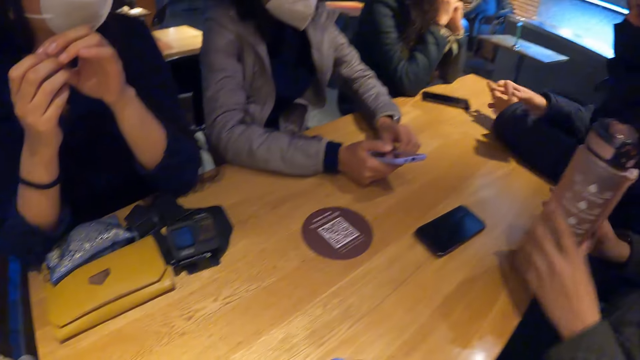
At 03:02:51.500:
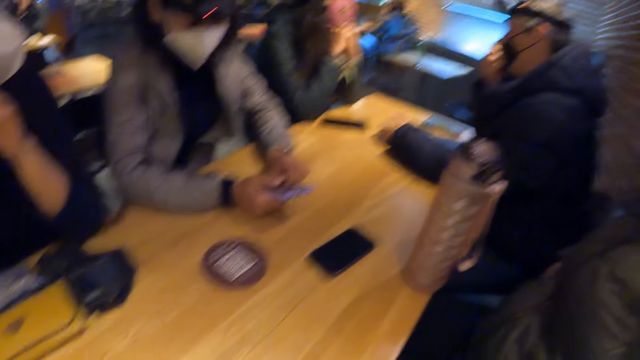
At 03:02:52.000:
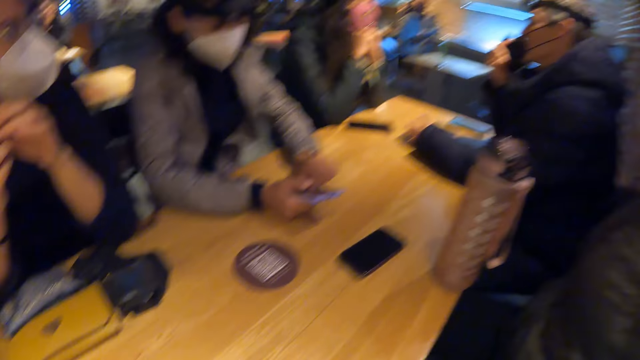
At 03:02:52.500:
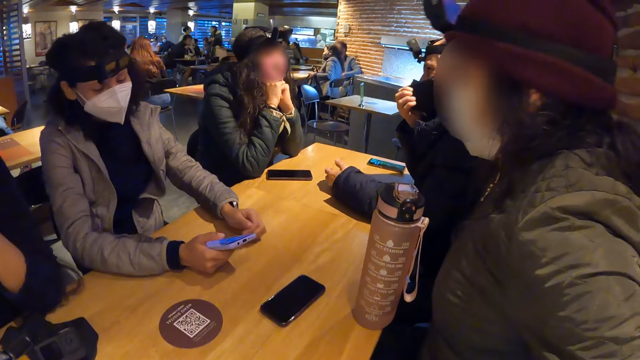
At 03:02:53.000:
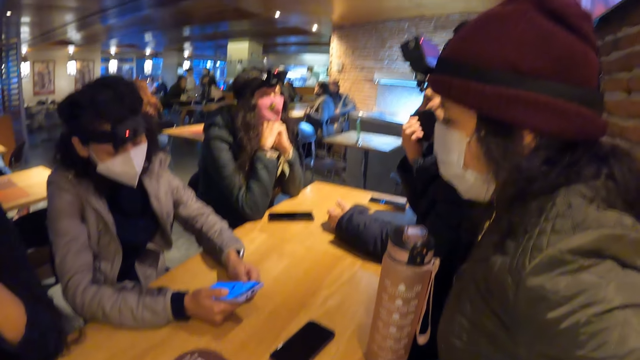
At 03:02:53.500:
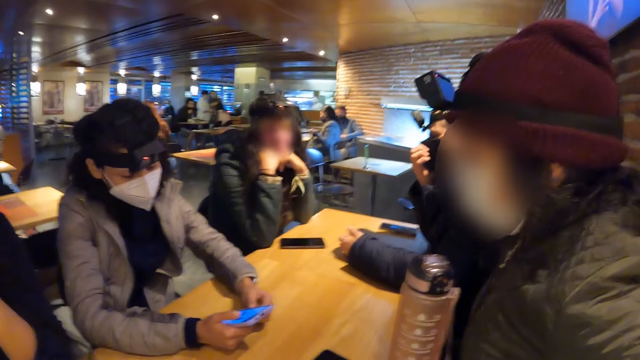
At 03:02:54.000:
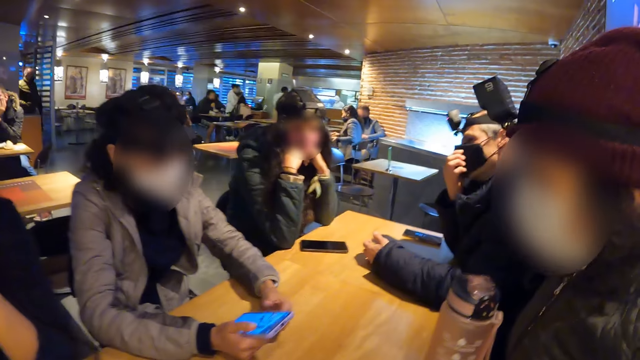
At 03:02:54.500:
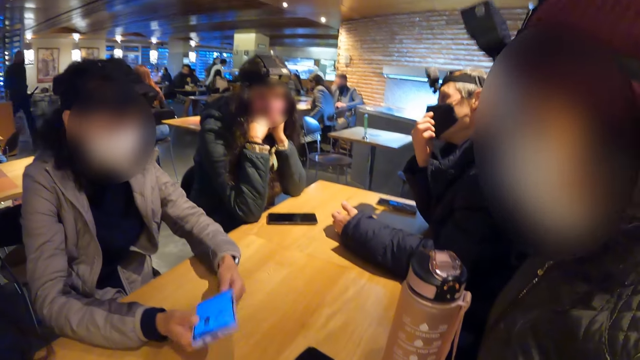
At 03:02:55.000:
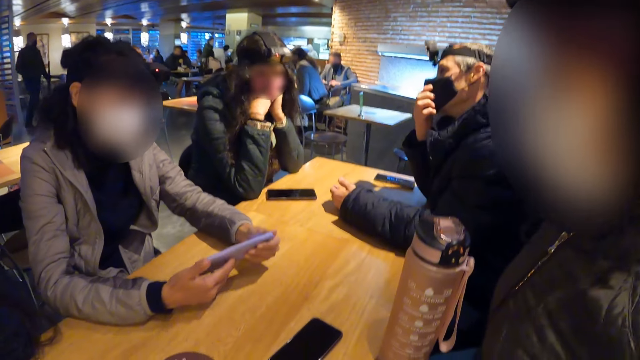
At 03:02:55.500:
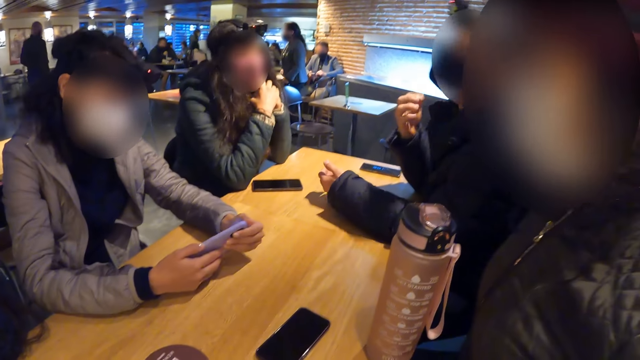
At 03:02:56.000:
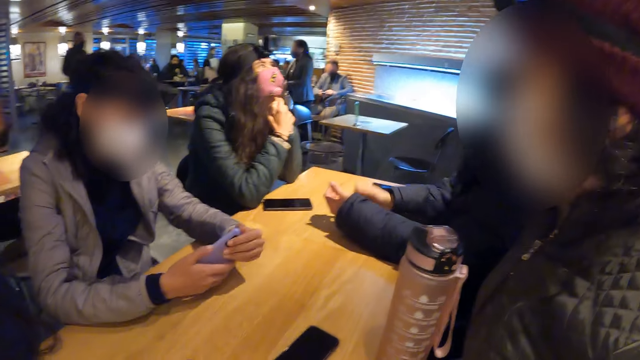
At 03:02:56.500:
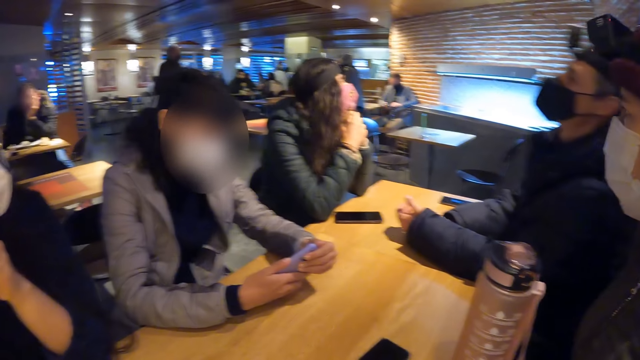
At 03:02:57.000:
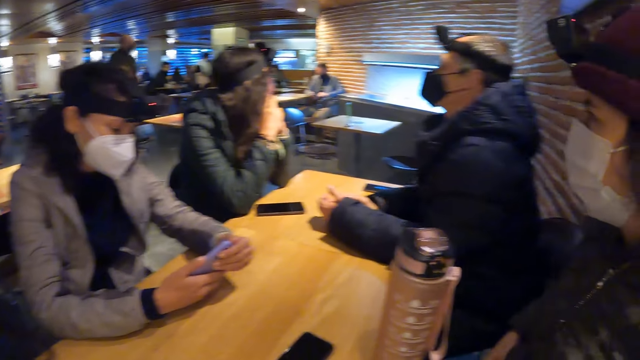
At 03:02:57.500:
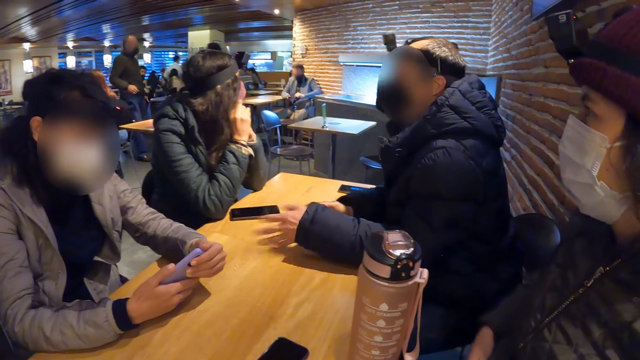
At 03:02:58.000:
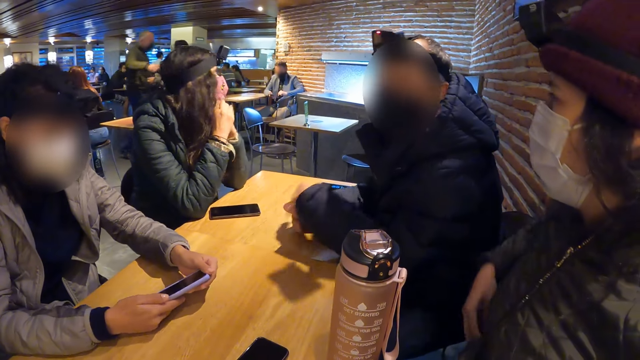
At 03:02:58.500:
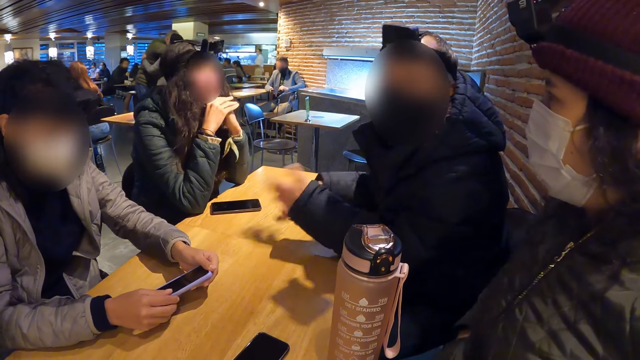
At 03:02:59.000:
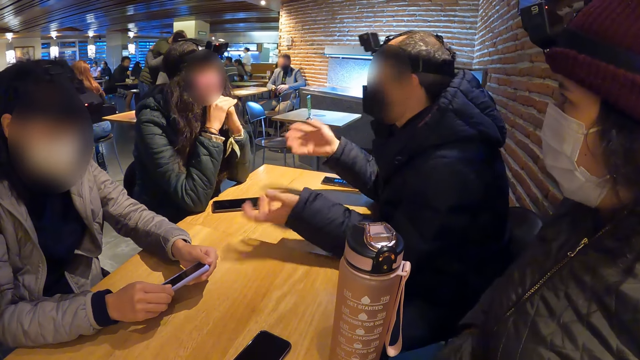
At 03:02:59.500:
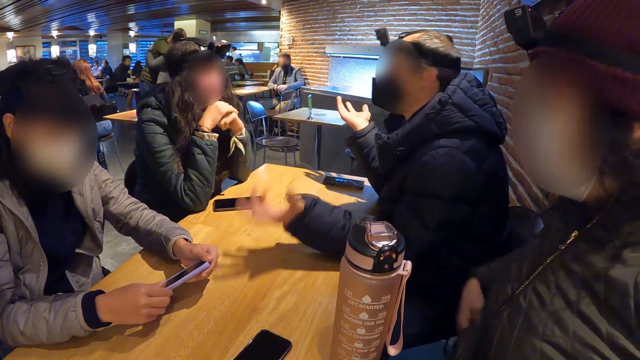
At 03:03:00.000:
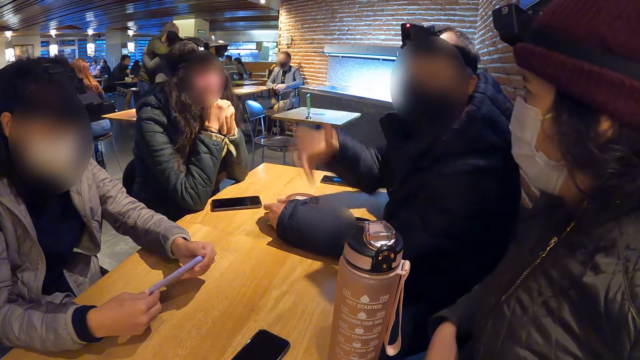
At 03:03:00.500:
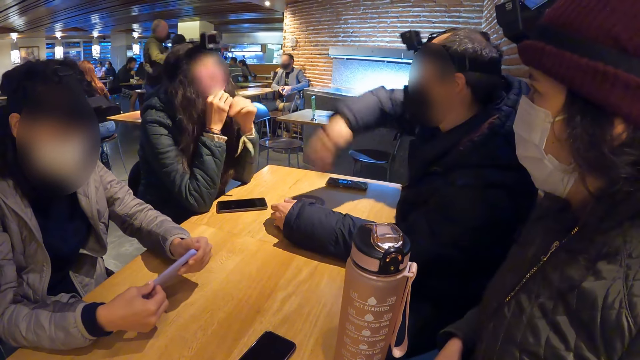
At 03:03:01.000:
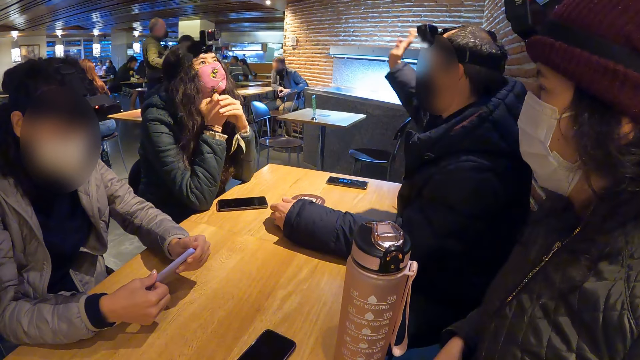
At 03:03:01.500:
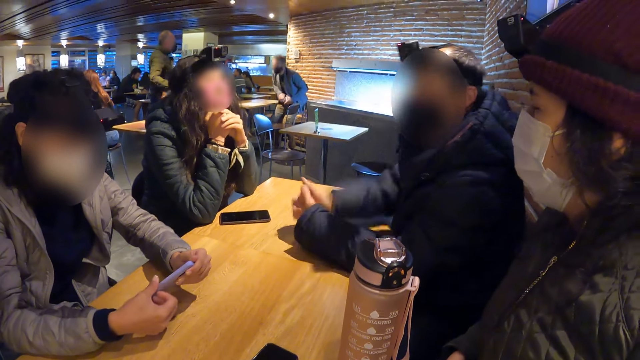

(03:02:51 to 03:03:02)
A man touches his face mask with his right hand. A woman operates the phone in both hands. The man touches his mask. The man makes gestures with his hands. The woman moves both hands around the phone.

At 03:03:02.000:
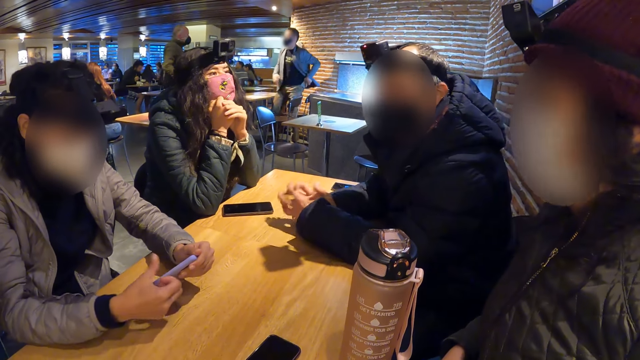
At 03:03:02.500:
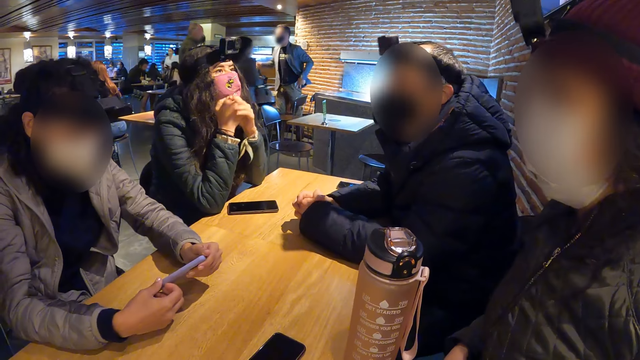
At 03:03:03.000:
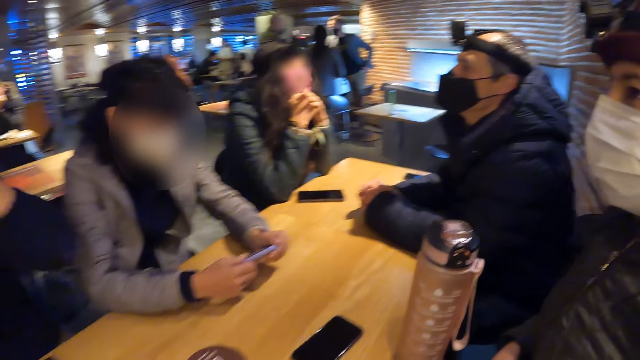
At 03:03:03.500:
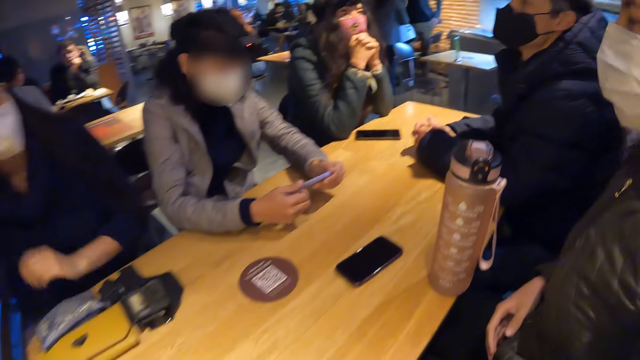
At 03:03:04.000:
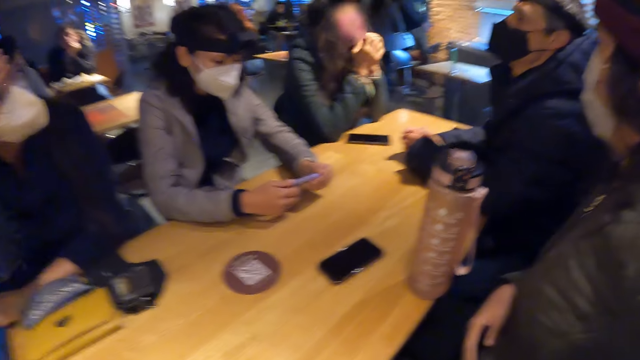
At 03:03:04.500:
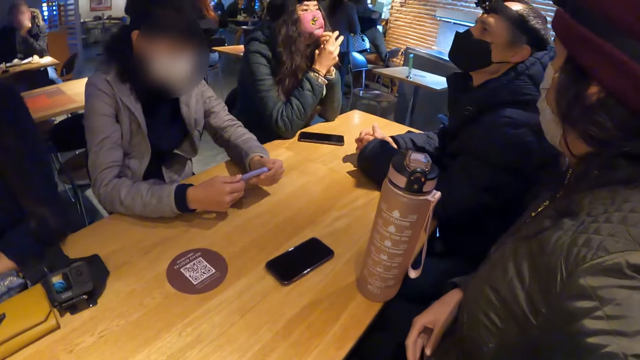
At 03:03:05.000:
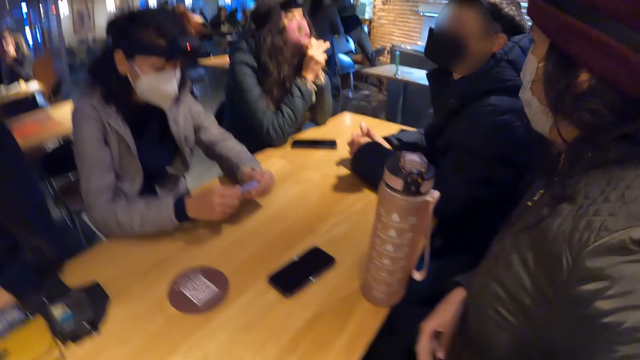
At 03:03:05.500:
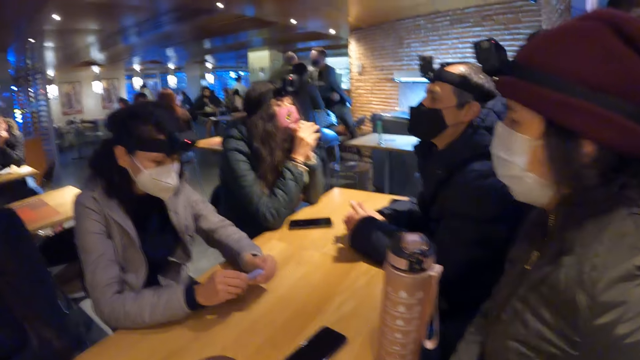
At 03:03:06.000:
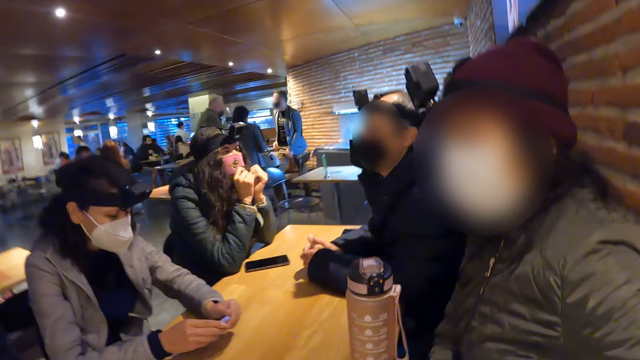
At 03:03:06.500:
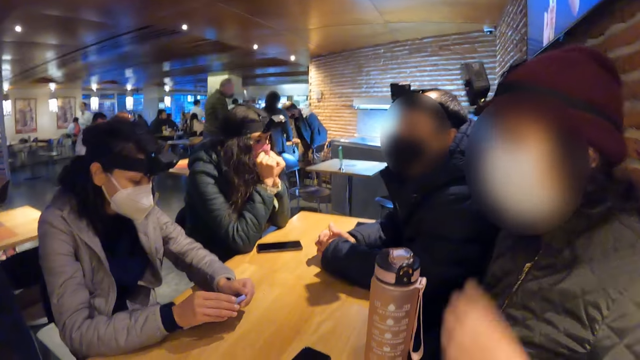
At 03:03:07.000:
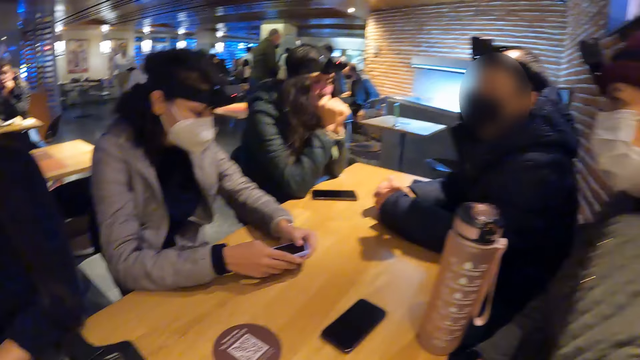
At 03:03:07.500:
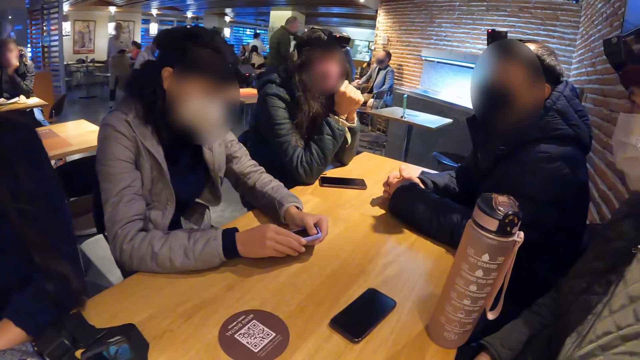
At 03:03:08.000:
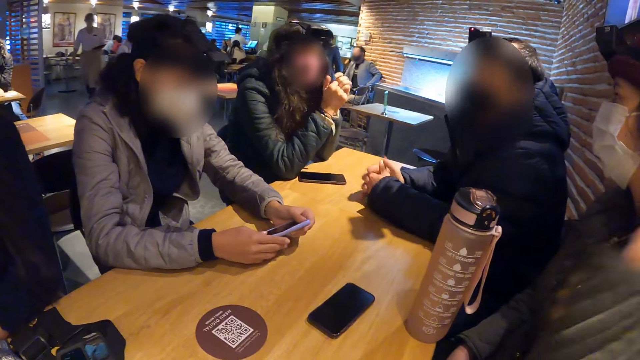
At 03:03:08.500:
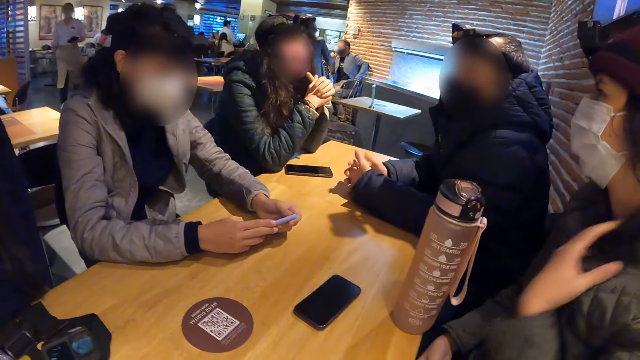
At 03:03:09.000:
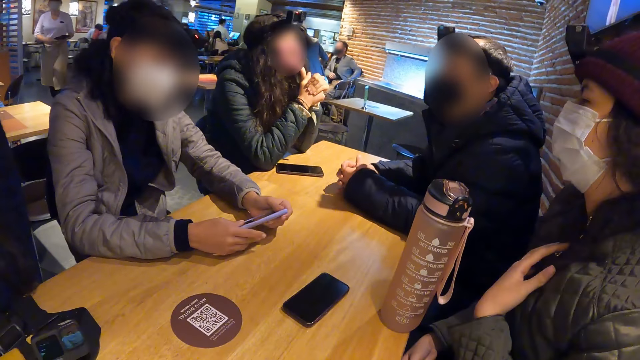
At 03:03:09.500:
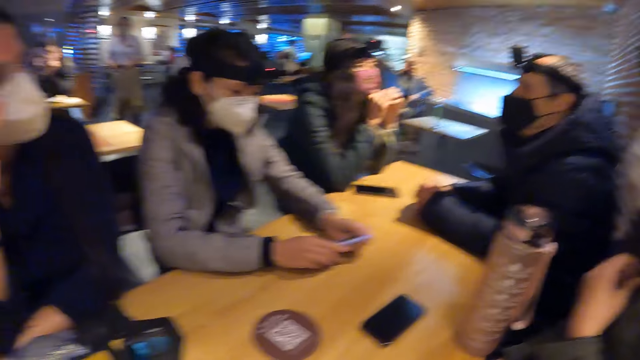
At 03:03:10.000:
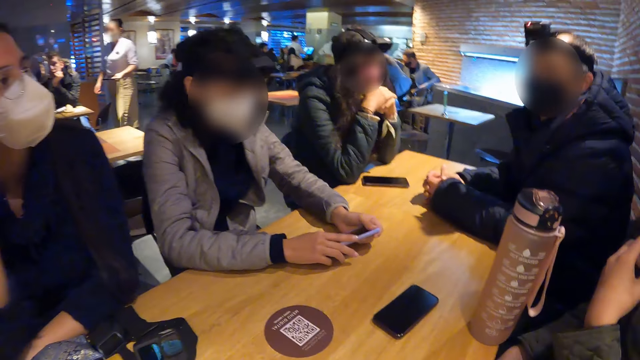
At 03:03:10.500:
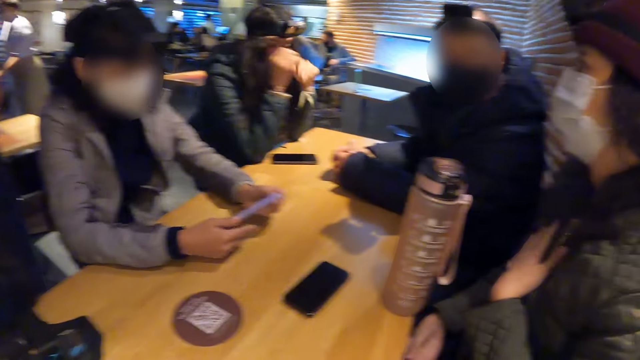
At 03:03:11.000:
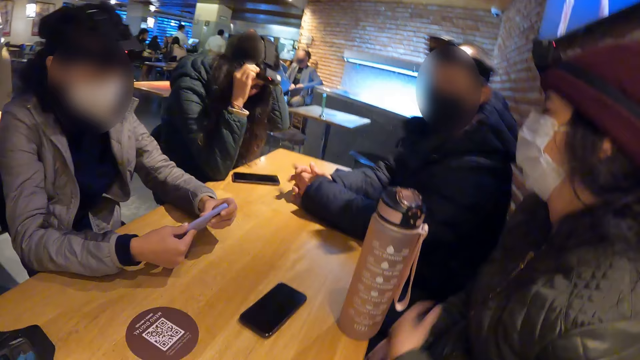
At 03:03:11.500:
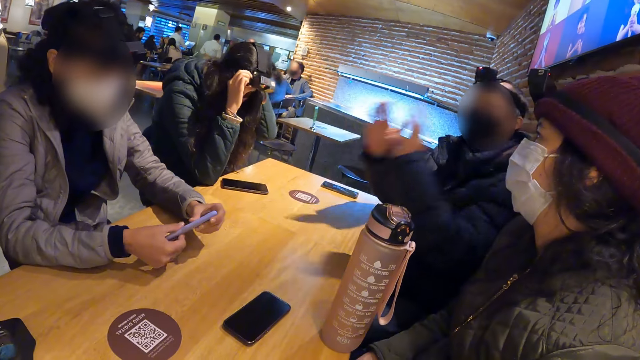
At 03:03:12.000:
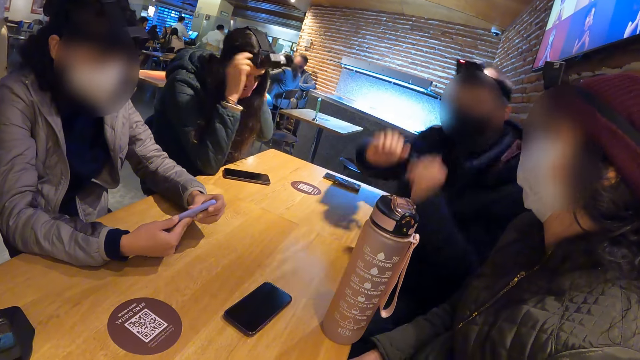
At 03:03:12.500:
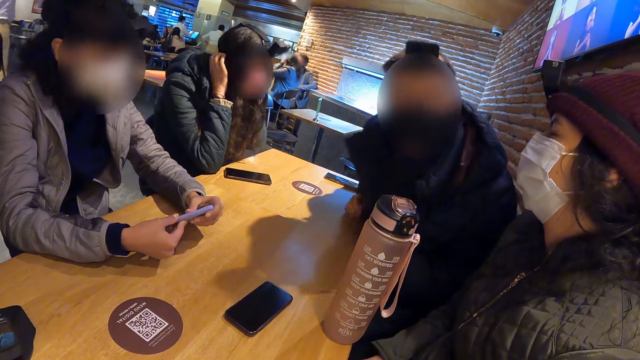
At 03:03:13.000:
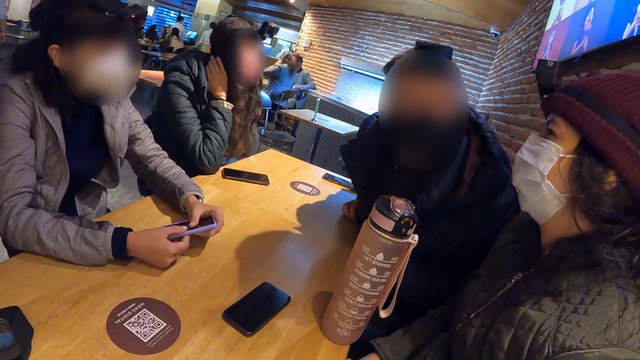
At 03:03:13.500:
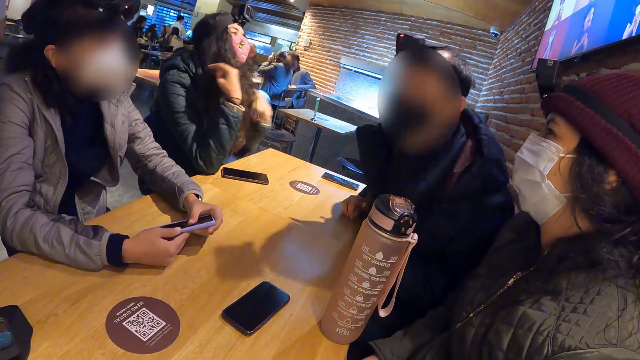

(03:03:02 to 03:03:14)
A man shakes another man. The first man hugs the other man. A lady touches her hair. Another lady adjusts her hair.
